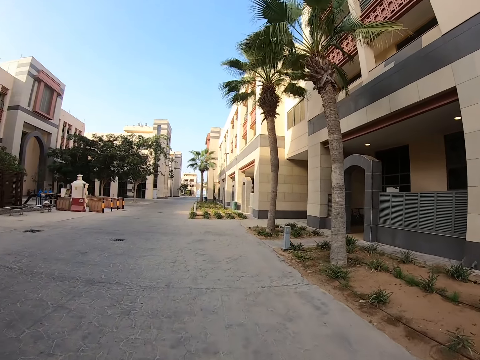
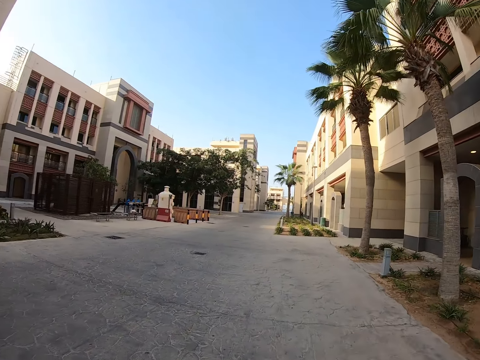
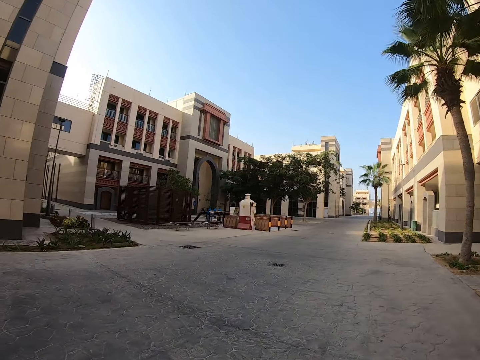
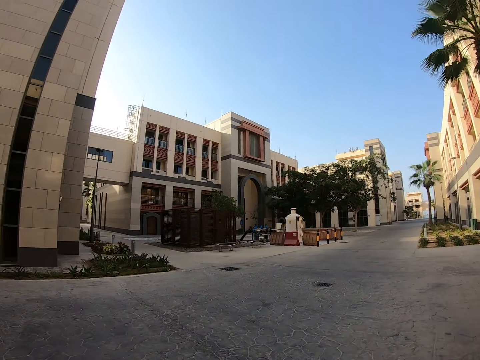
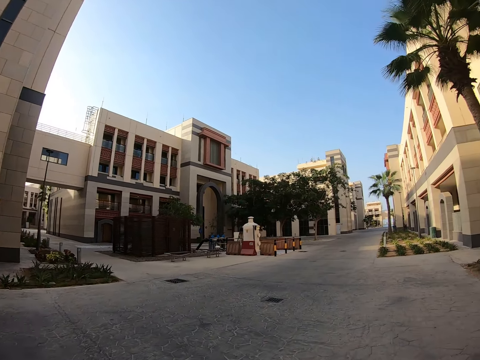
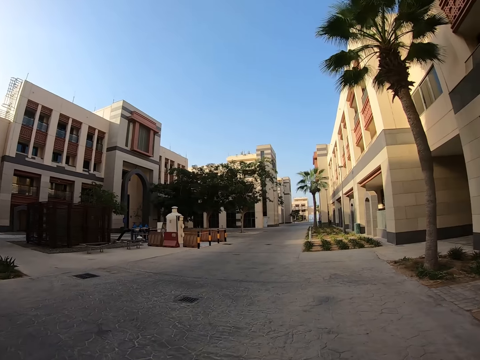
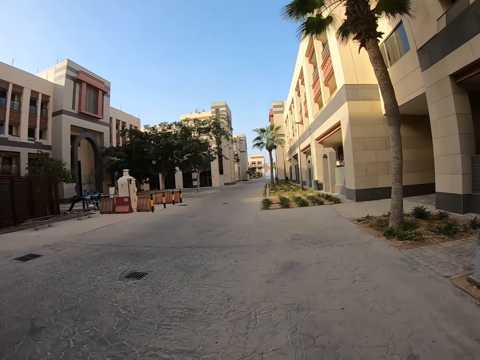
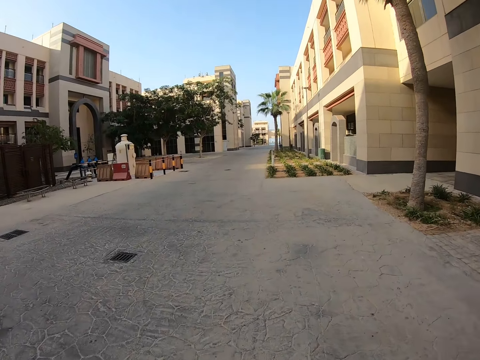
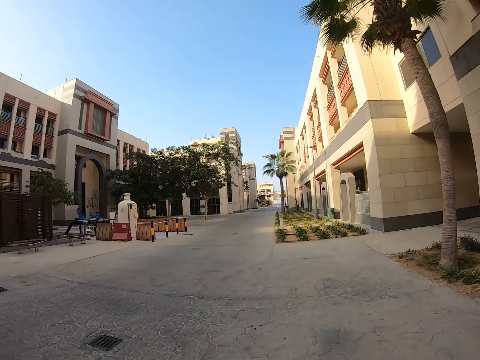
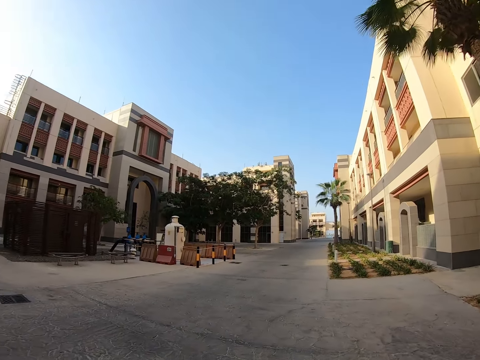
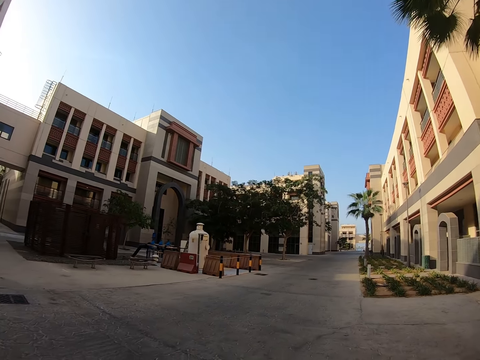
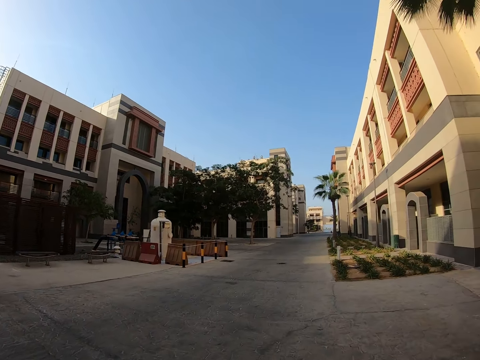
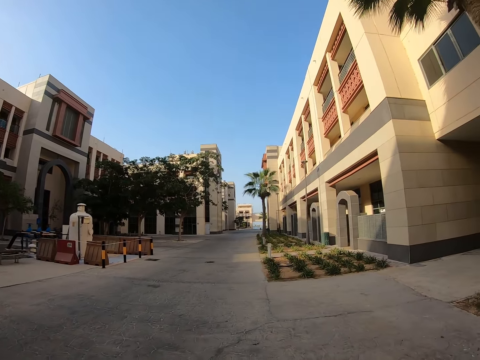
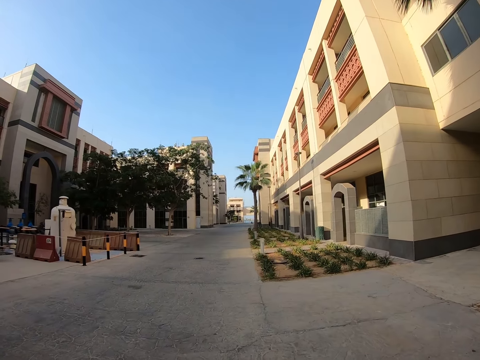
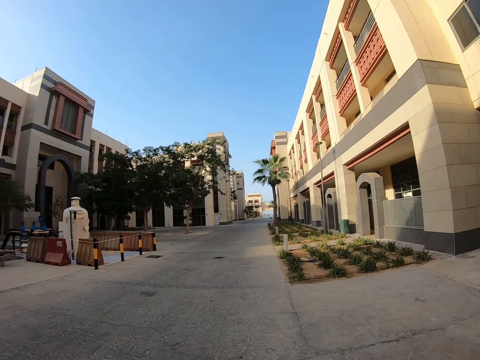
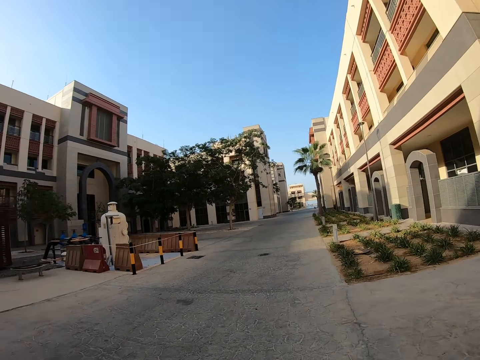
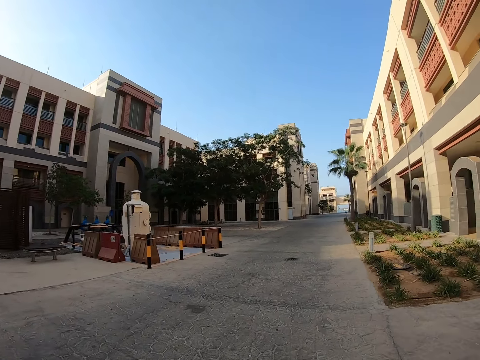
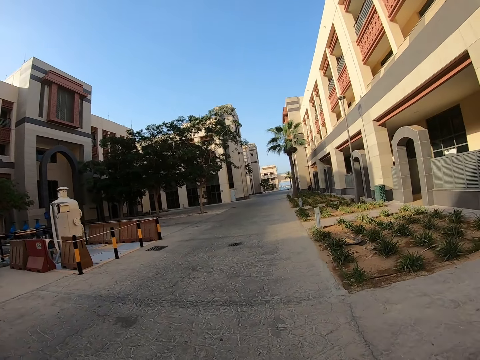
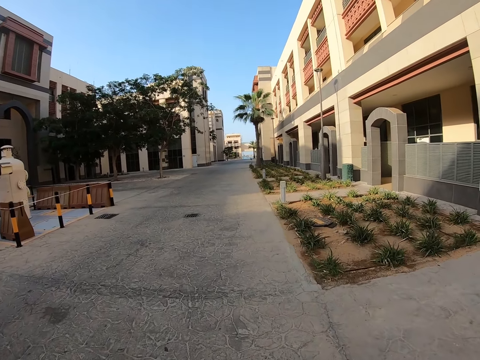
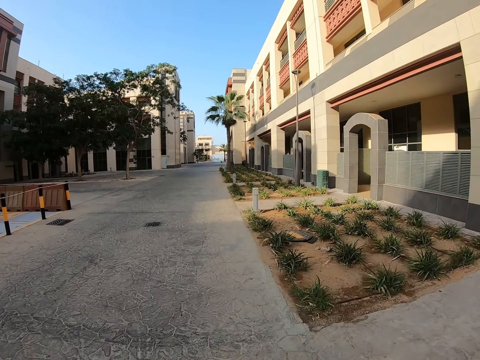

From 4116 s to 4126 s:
The camera wearer looks around. They walk around.

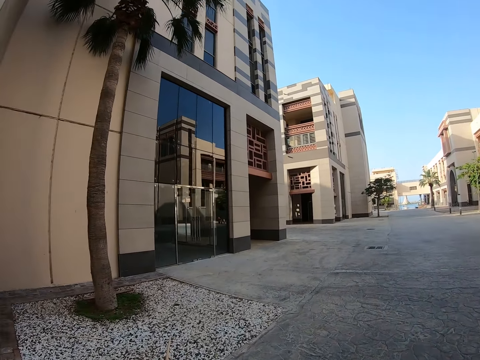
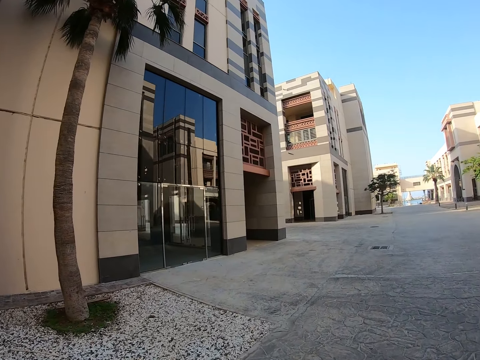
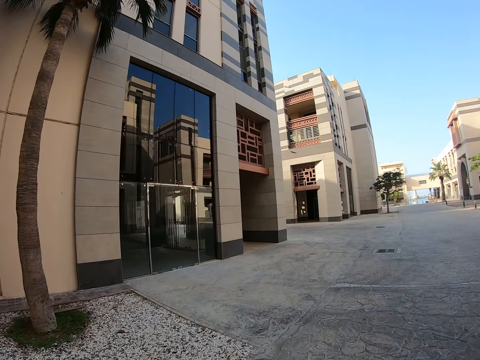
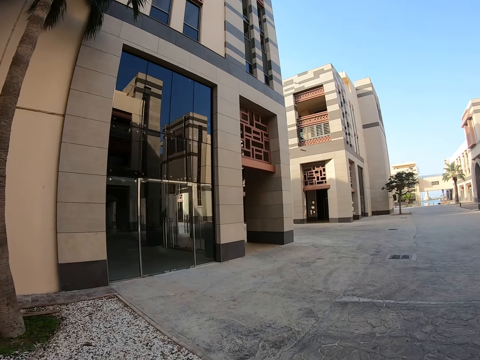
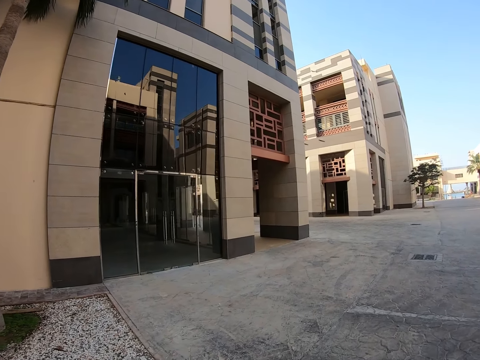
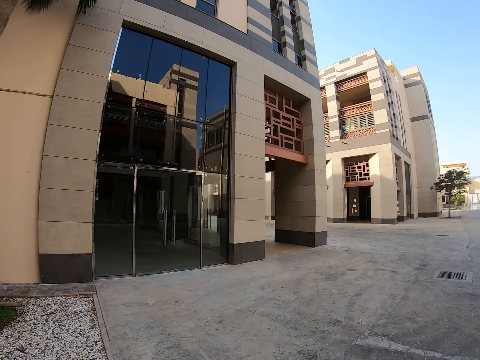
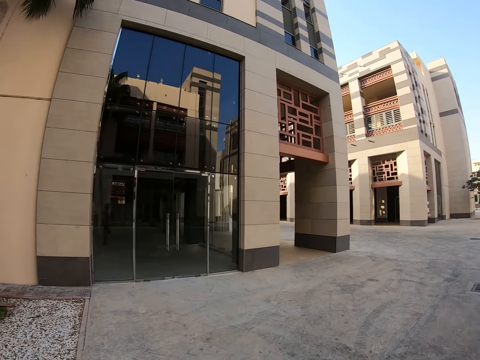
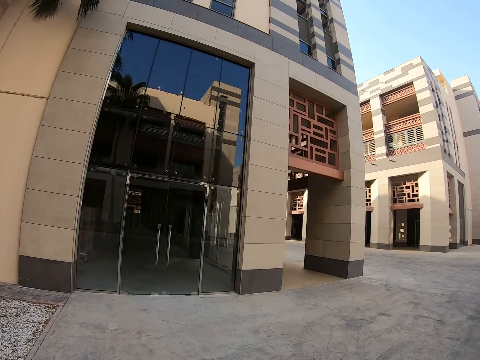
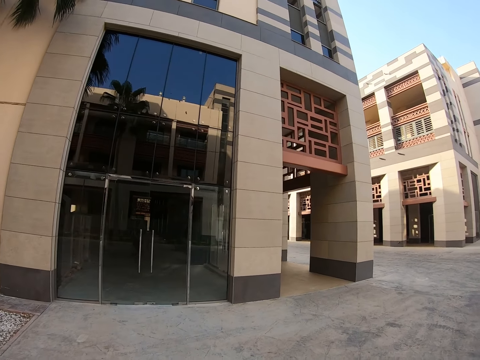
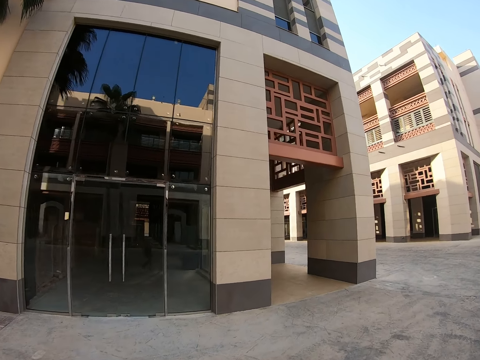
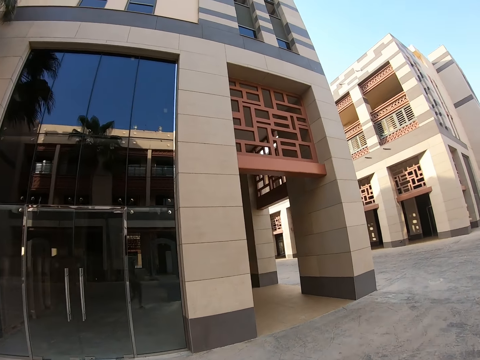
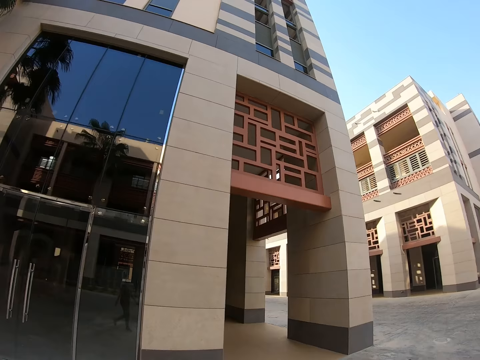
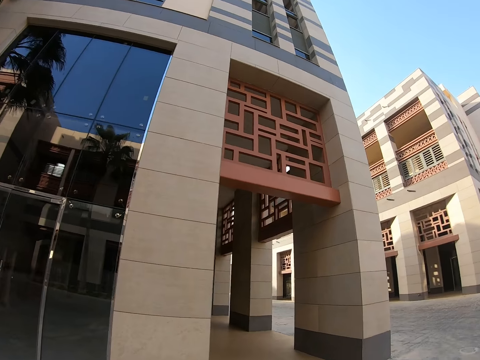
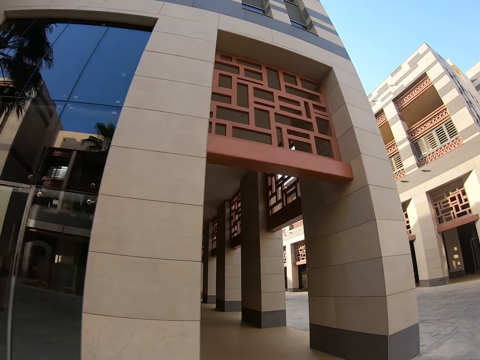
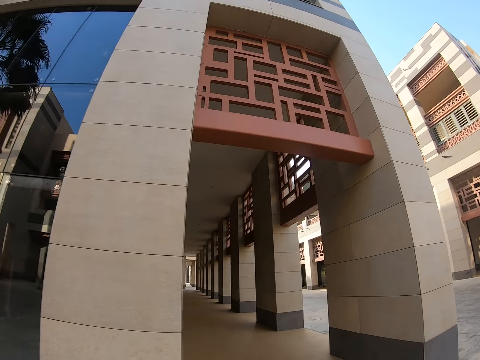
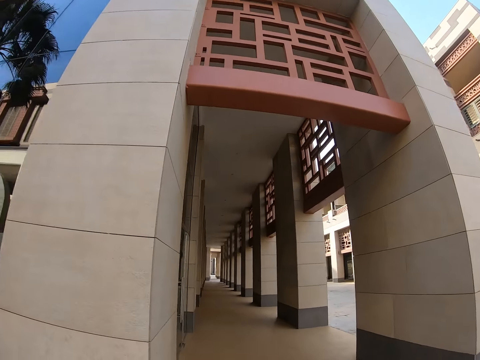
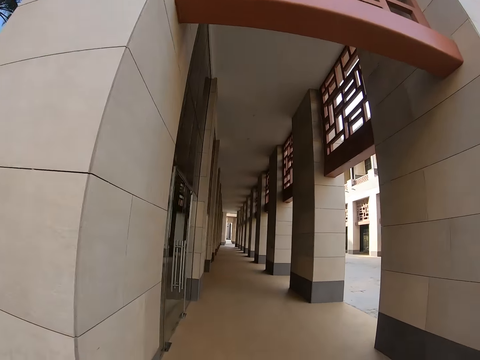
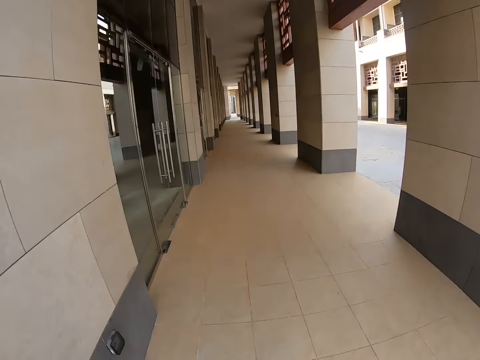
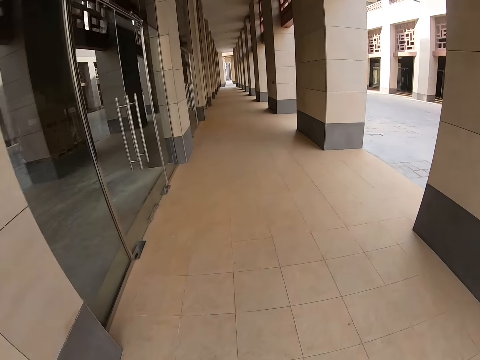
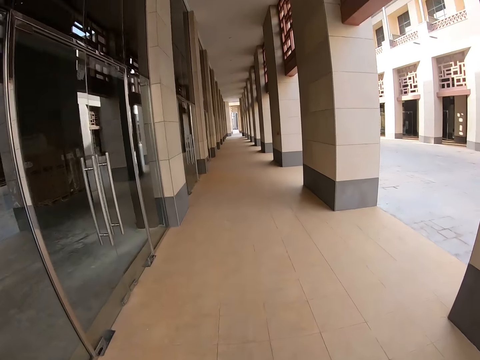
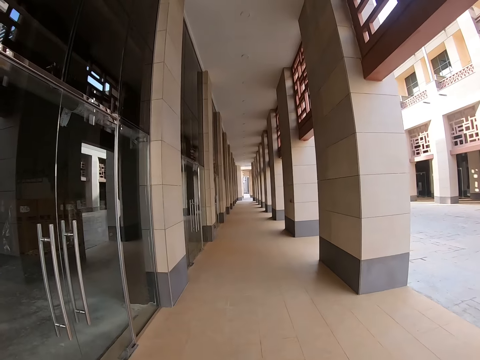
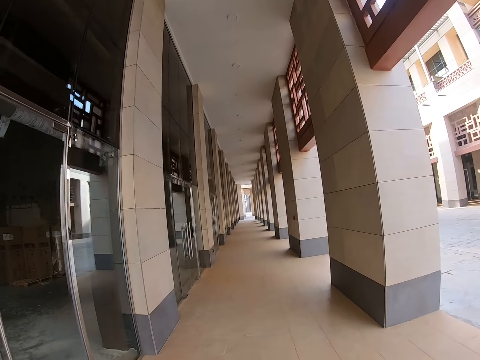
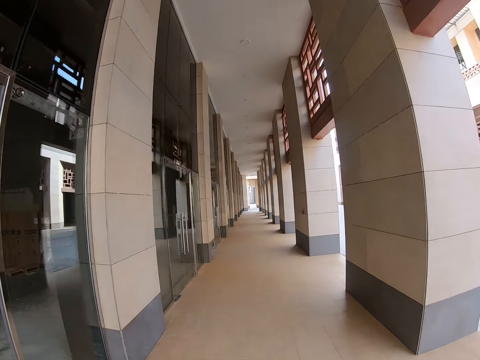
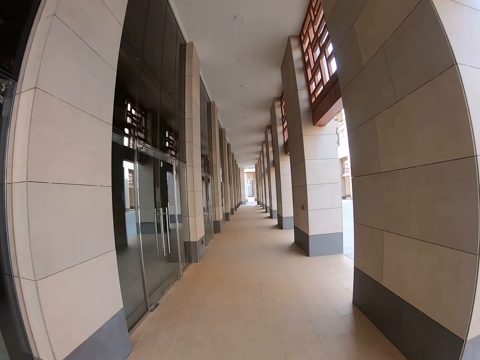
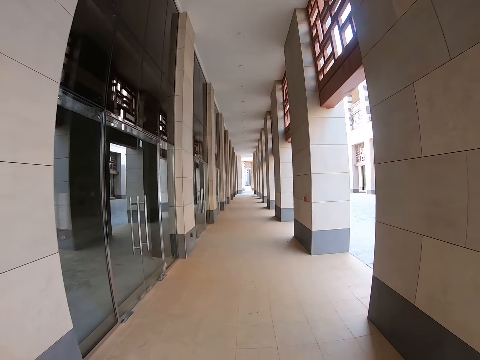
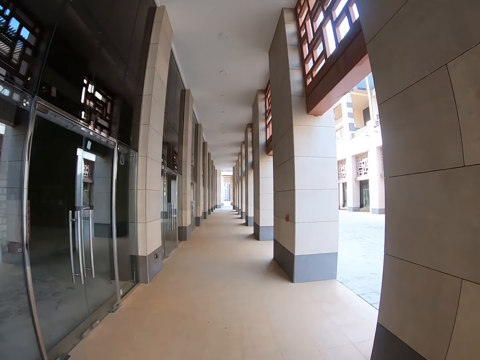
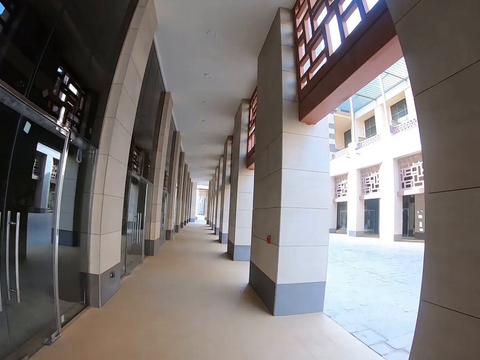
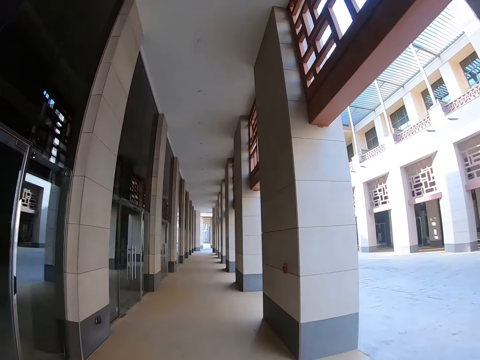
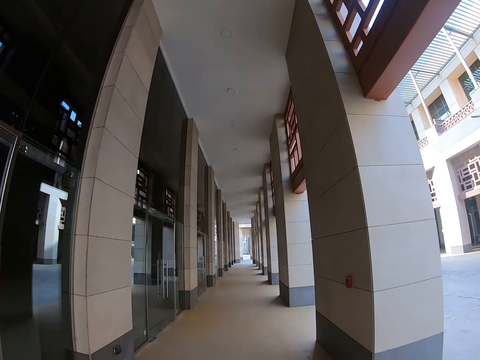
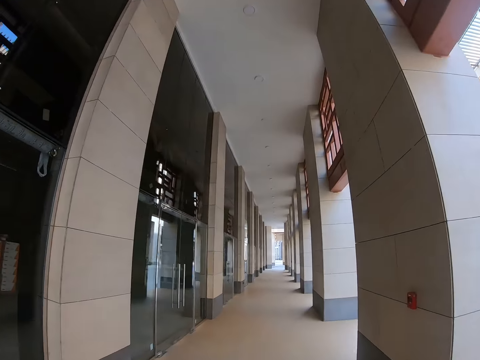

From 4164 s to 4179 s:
The camera wearer looks around. They walk around.

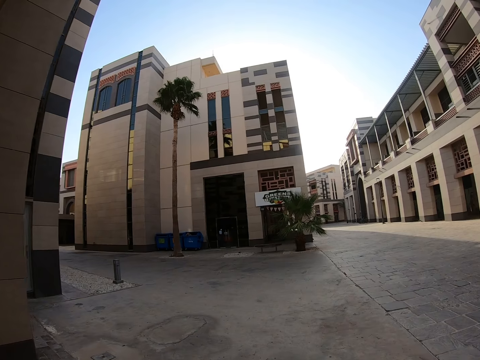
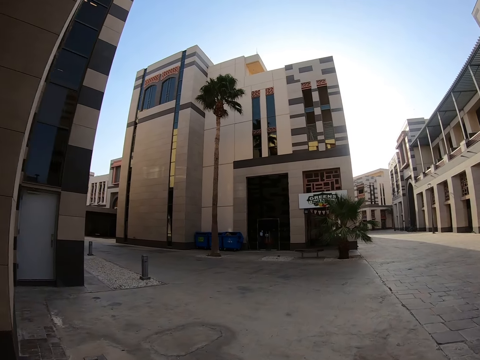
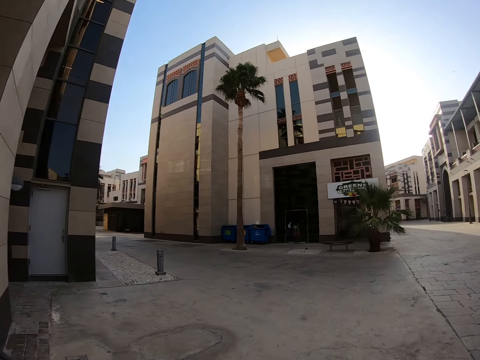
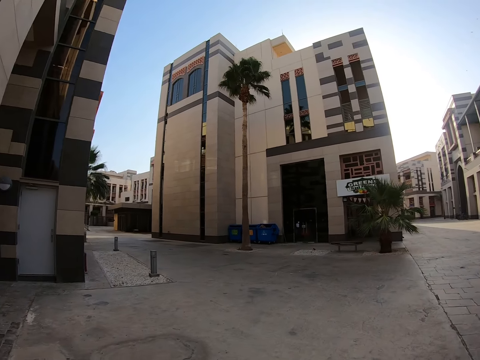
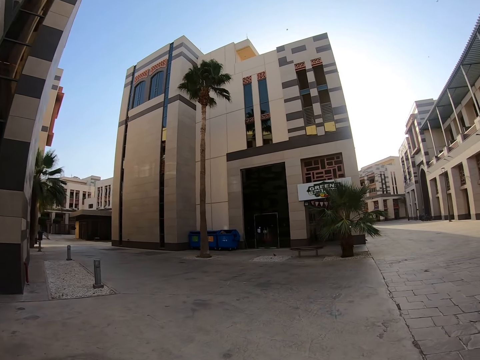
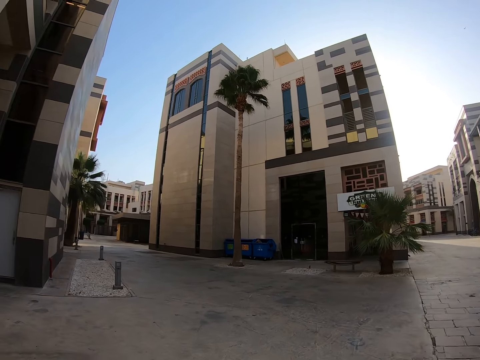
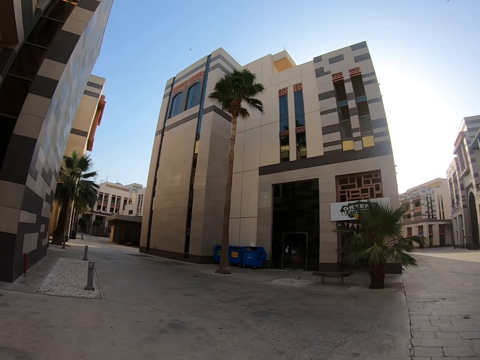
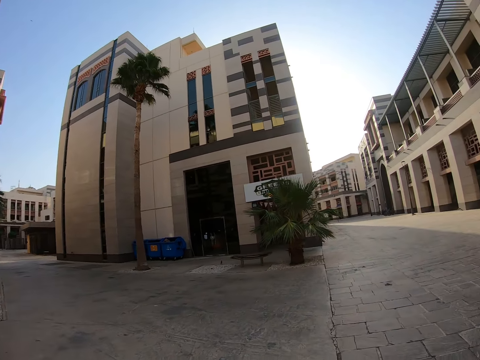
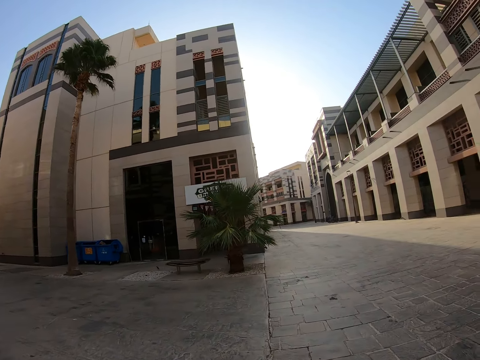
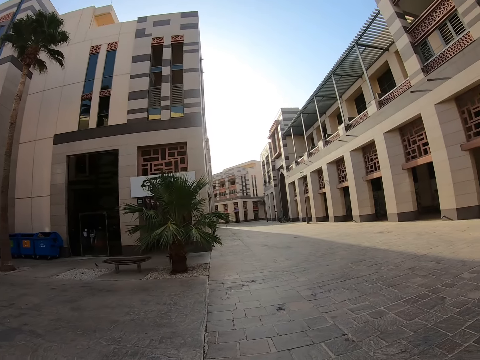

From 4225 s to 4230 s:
The camera wearer looks around.
